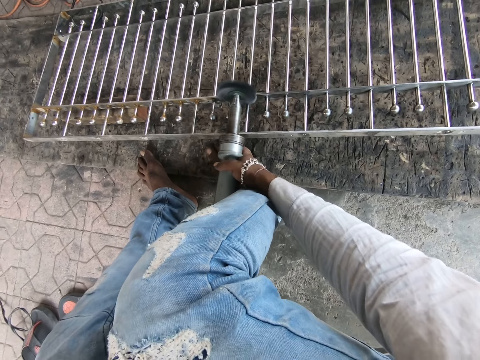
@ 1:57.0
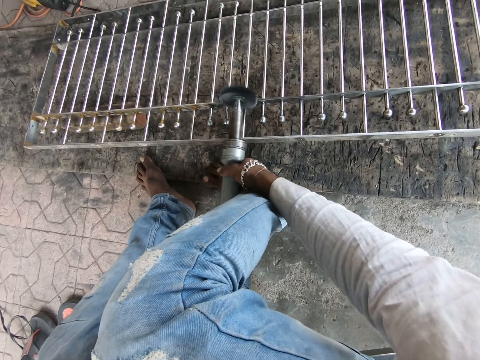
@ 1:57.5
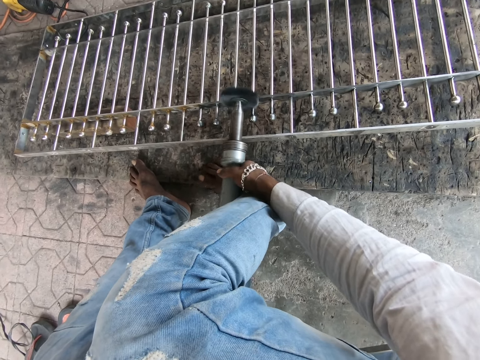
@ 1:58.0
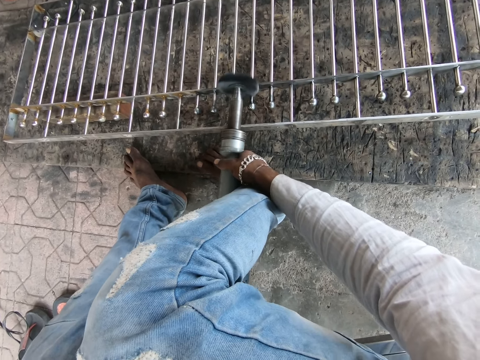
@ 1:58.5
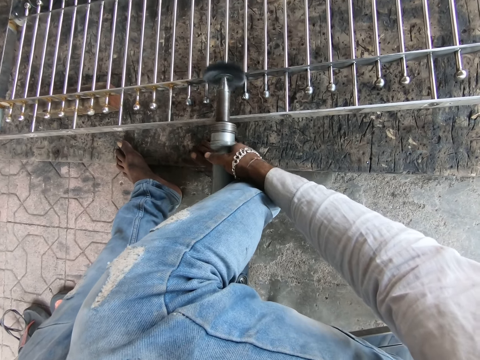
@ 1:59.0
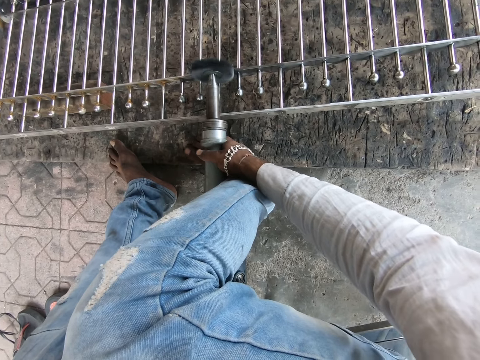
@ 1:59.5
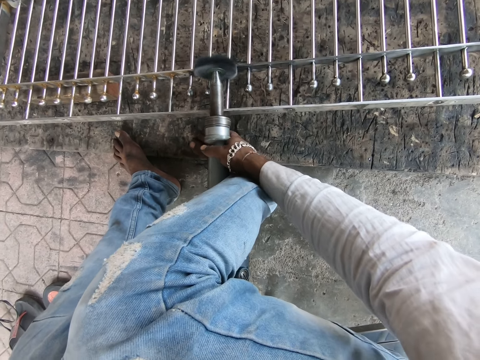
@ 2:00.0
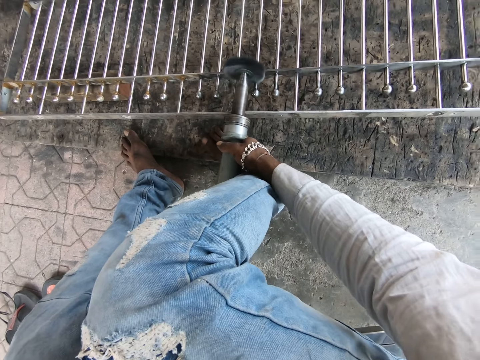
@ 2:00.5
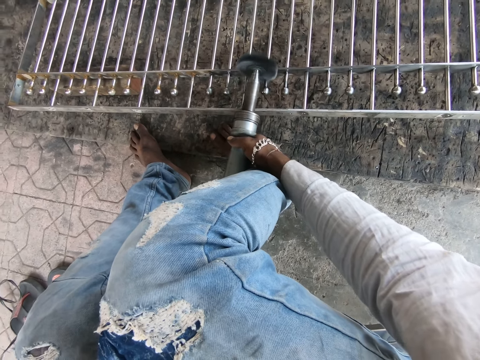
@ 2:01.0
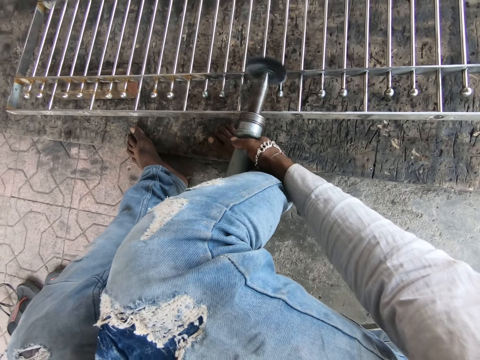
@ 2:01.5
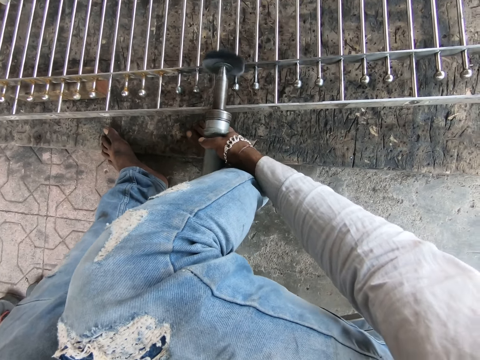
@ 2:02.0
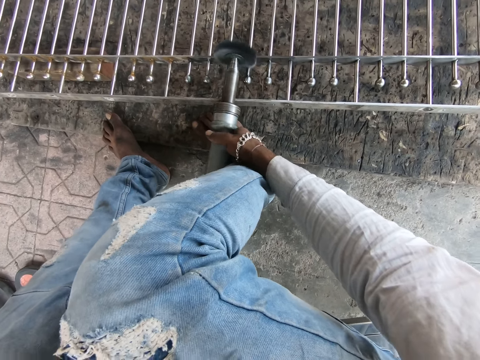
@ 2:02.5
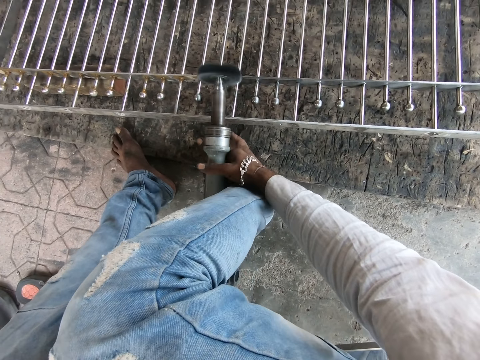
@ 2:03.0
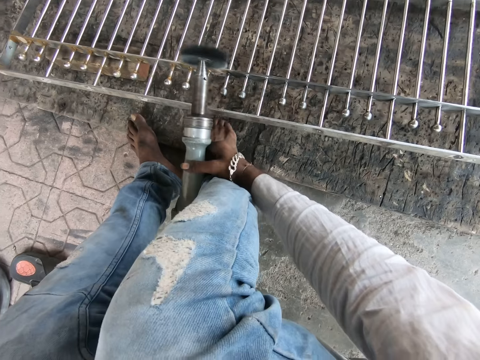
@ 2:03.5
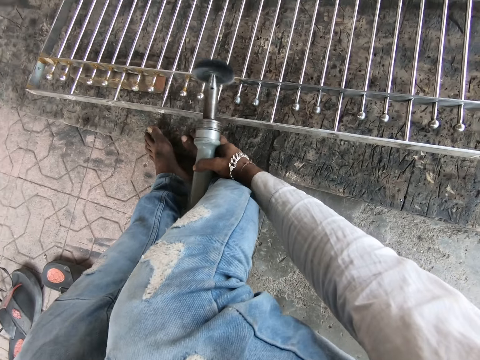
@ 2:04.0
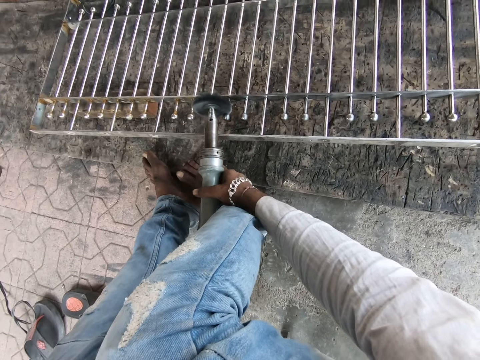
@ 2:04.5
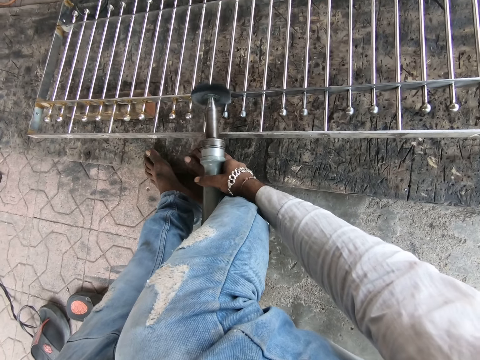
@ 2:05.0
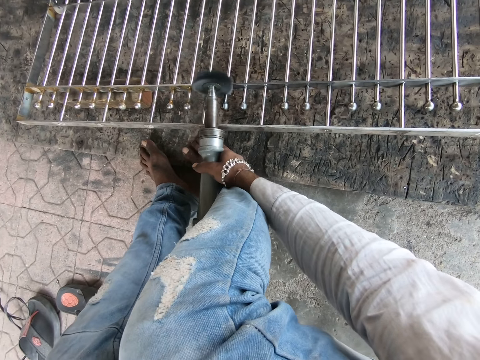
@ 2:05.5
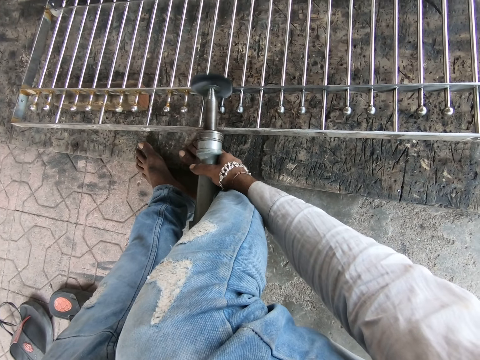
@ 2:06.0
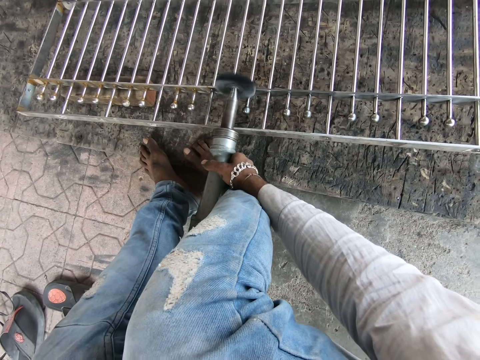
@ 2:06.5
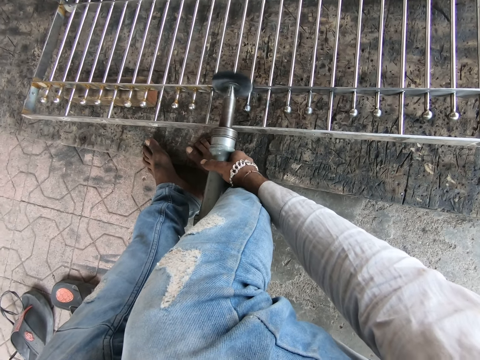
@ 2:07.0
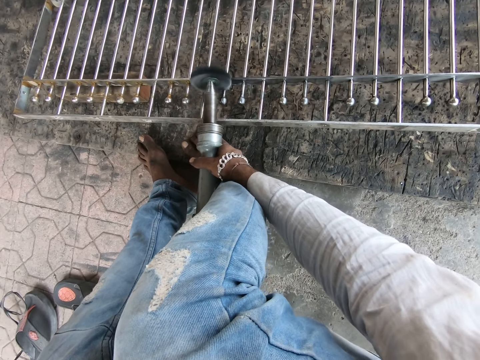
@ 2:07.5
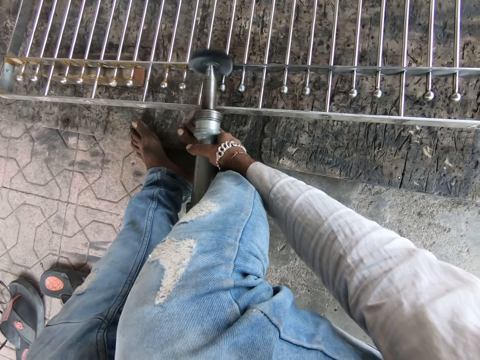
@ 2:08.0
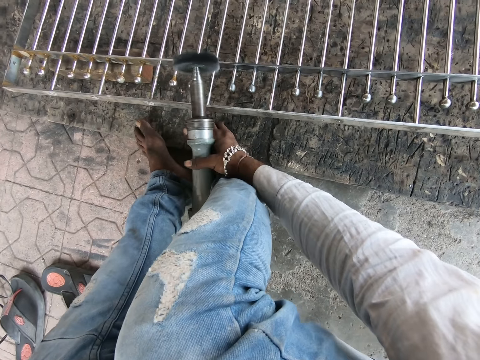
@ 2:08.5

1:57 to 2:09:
The camera wearer smoothens the metal frame on the floor with the angular grinder in his right hand.

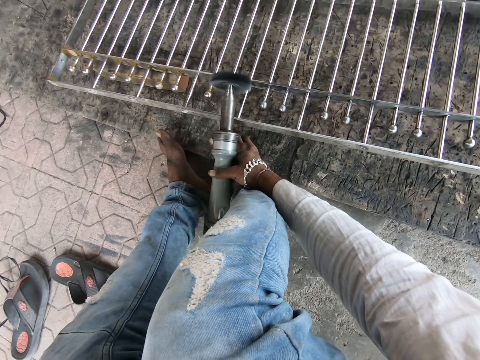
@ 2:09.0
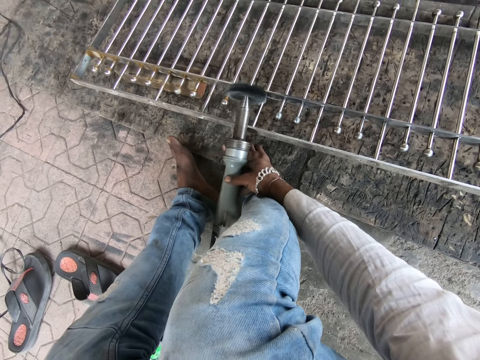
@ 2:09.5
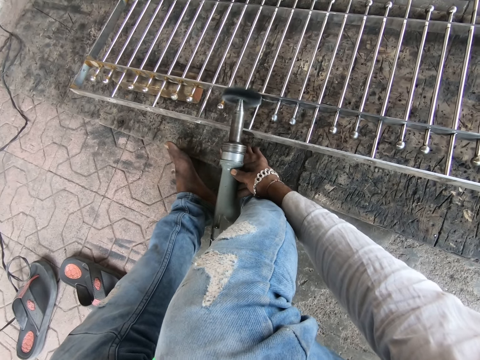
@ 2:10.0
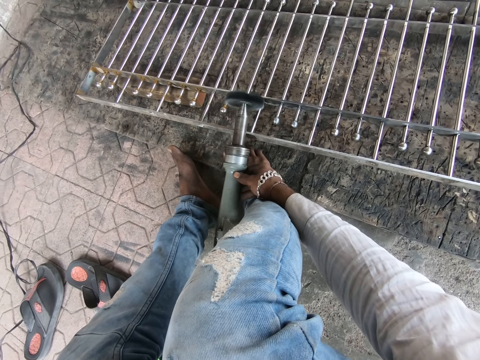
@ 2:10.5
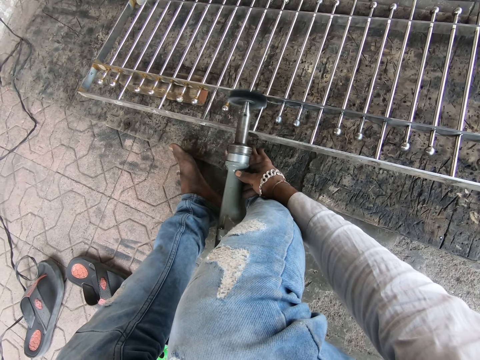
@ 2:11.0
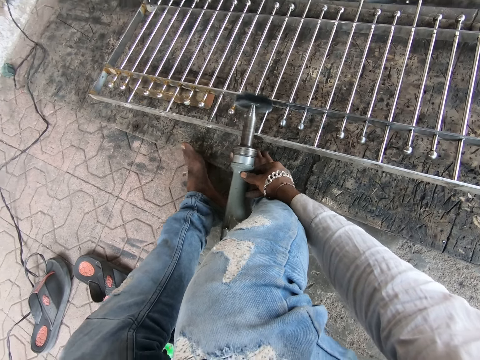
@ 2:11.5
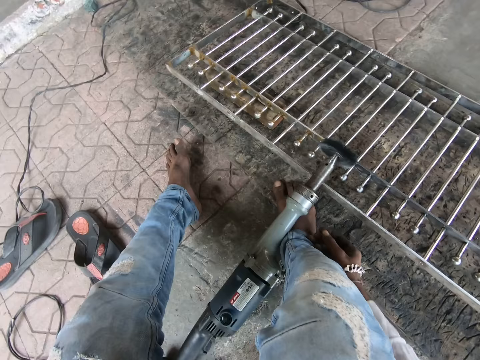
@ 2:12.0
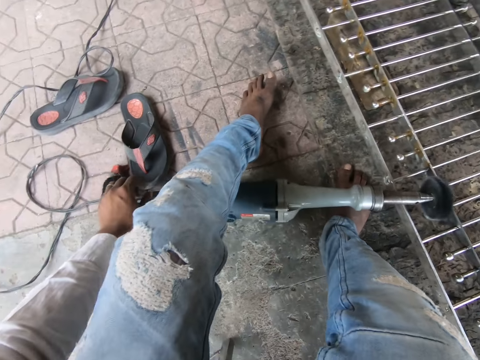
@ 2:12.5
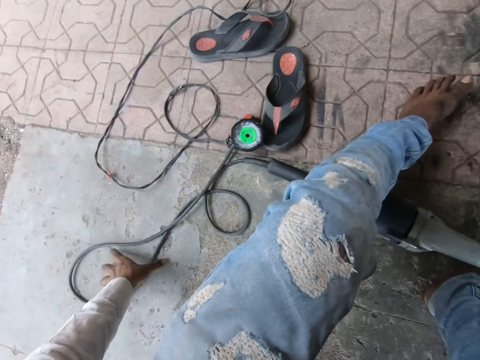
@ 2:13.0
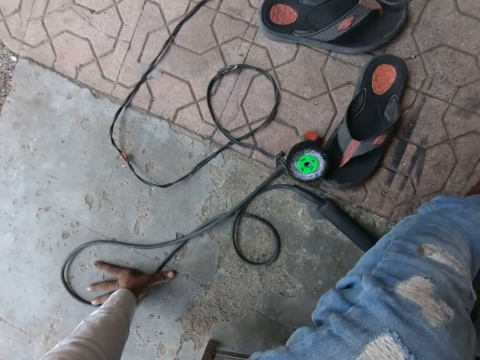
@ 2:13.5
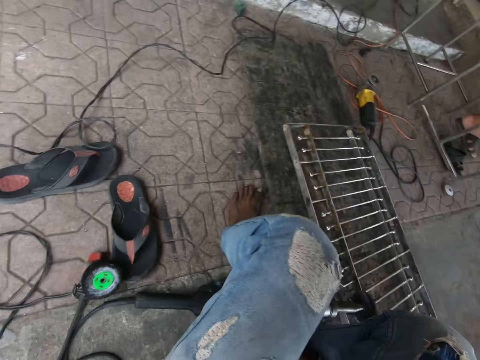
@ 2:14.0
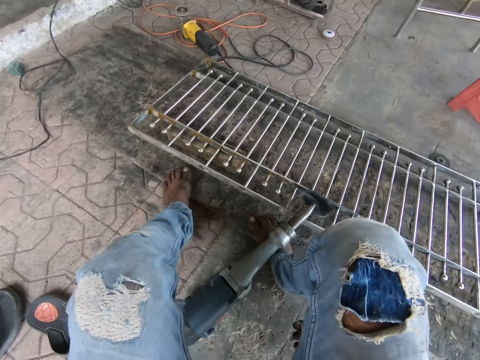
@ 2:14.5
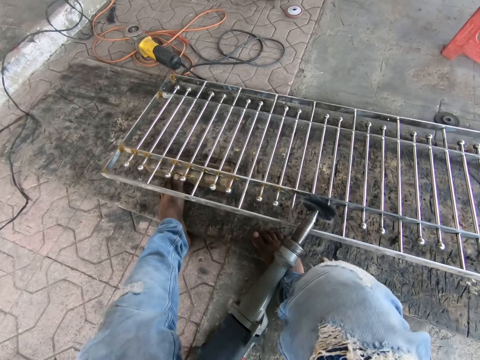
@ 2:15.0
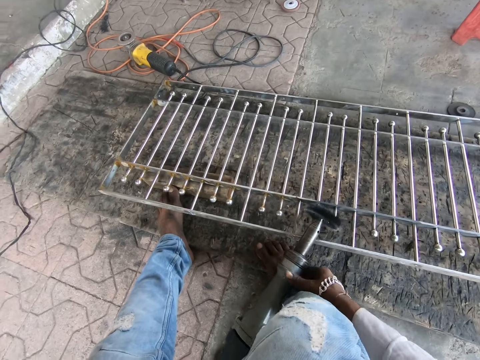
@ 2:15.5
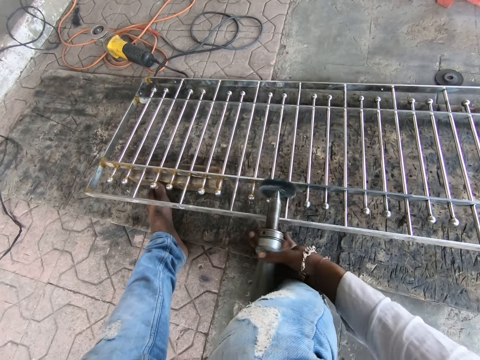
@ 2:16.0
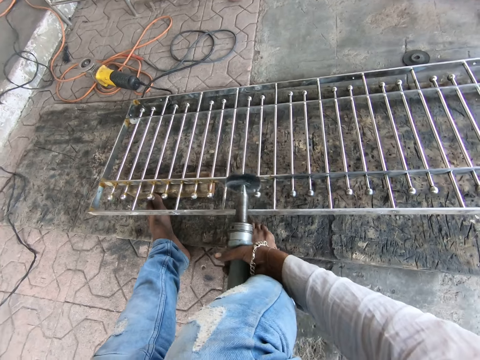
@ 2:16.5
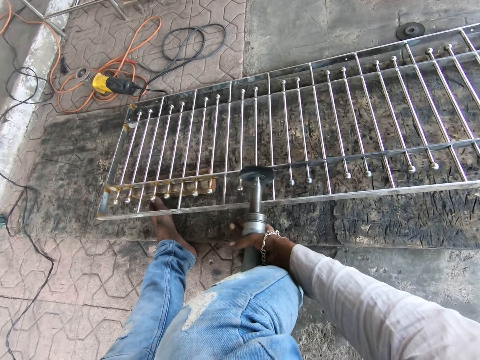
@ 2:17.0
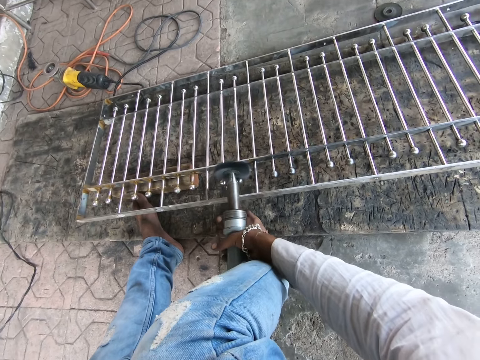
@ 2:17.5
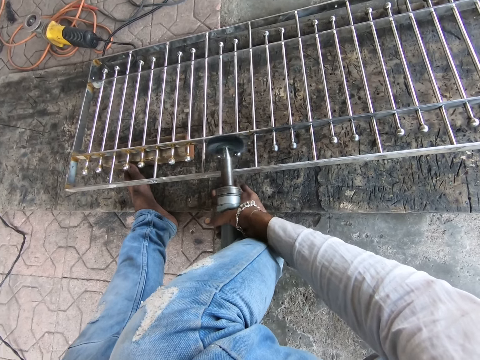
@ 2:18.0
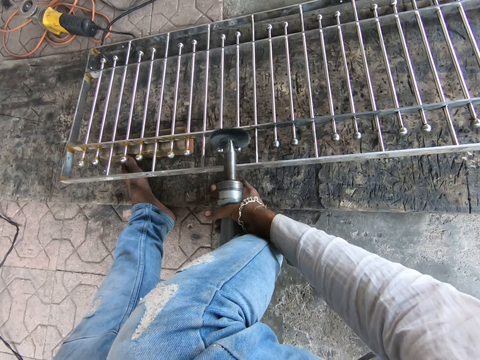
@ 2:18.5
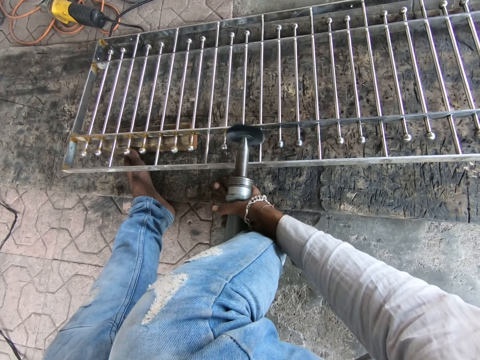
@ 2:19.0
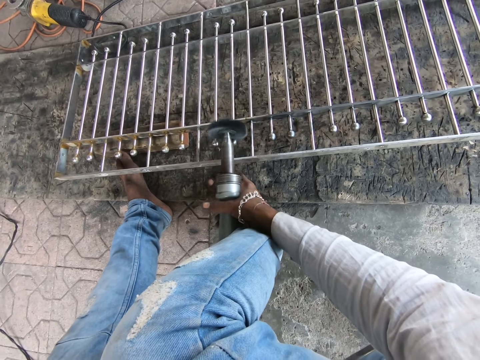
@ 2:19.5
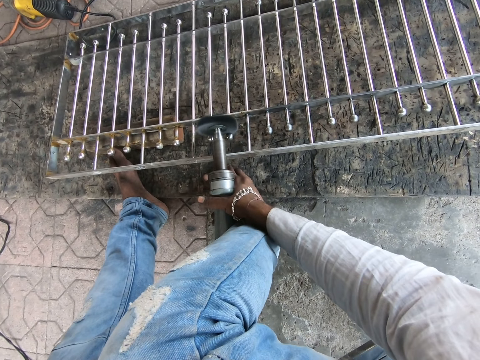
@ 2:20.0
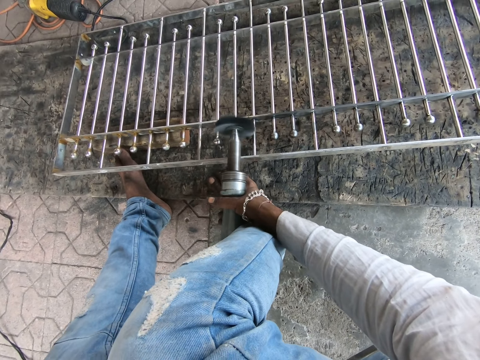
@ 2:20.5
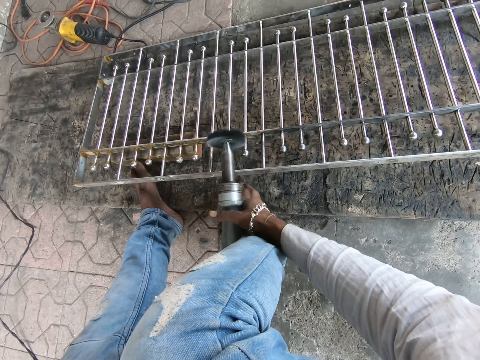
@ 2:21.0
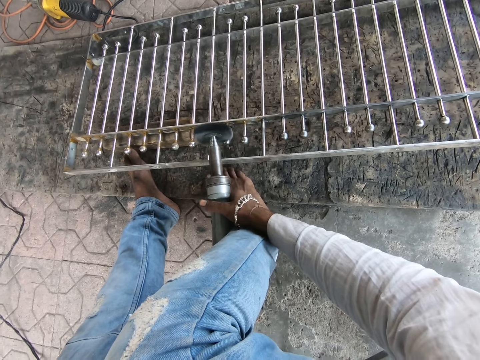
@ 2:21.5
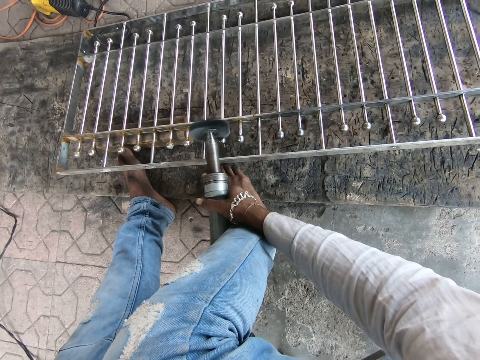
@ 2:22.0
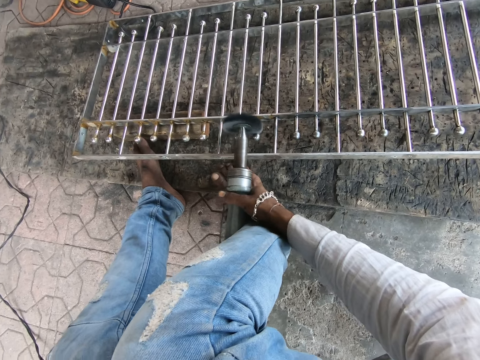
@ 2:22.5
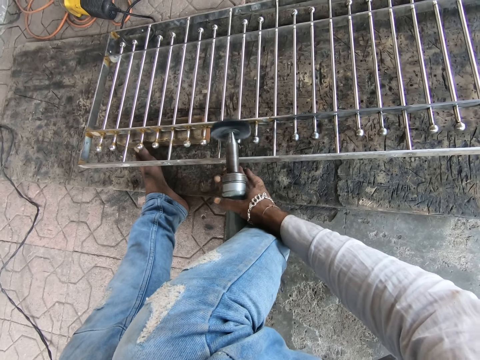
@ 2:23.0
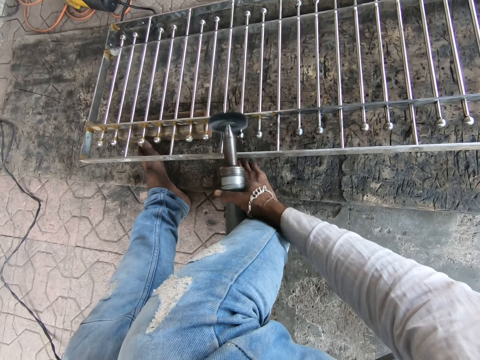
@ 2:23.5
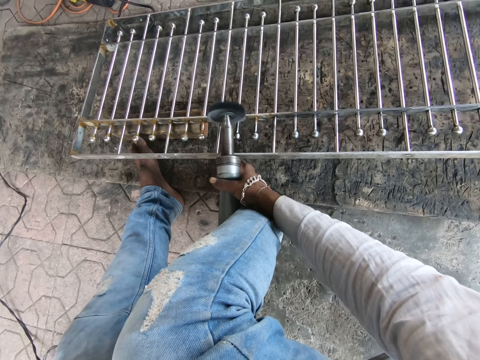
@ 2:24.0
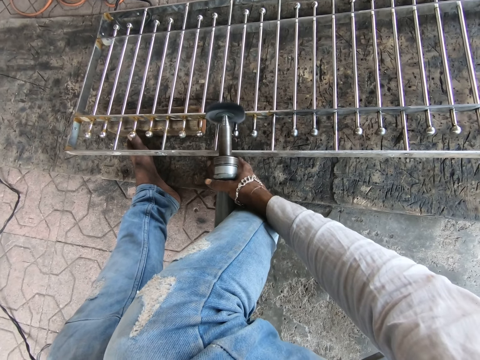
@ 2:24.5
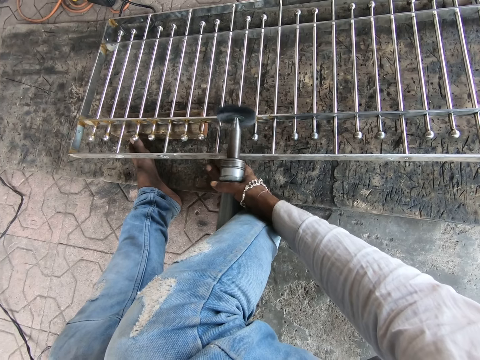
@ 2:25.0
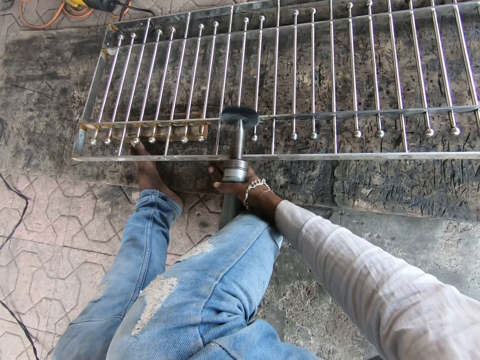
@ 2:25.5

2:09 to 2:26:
The camera wearer places the angular grinder on the metal frame with his right hand. He shifts the angular grinder on the floor with his left hand. He places his left hand on the floor. He looks around the room. He moves the chair with his body. He moves the angular grinder on the metal frame with his right hand. He picks up the angular grinder from the metal frame with his right hand. He smoothens the metal frame on the floor with the angular grinder in his right hand.
